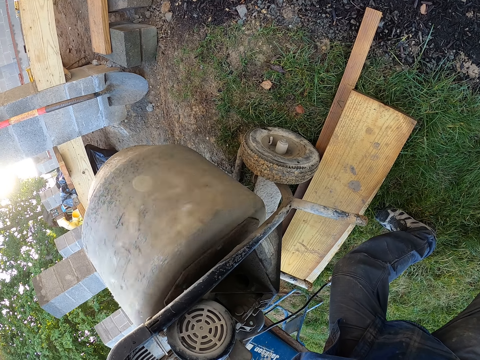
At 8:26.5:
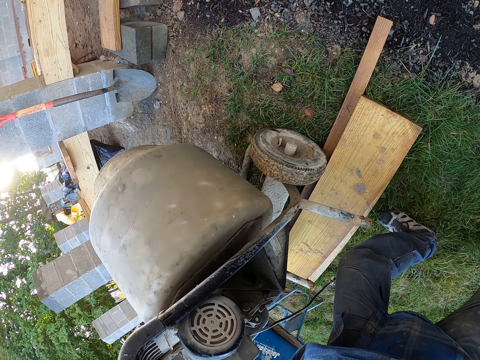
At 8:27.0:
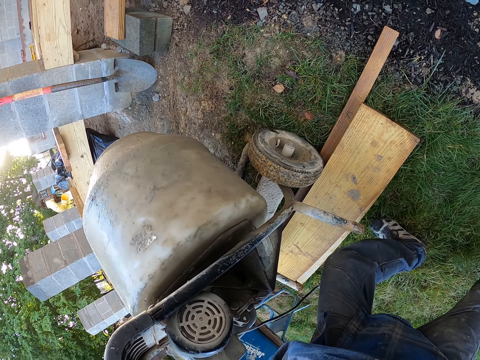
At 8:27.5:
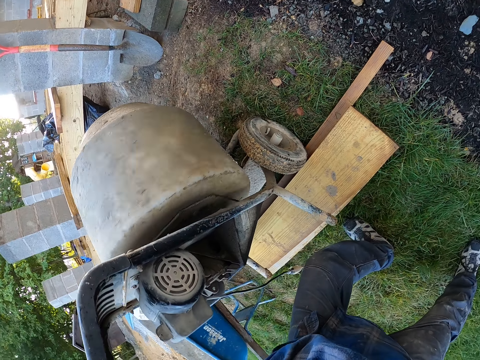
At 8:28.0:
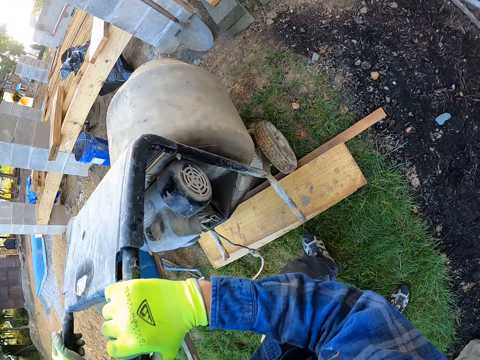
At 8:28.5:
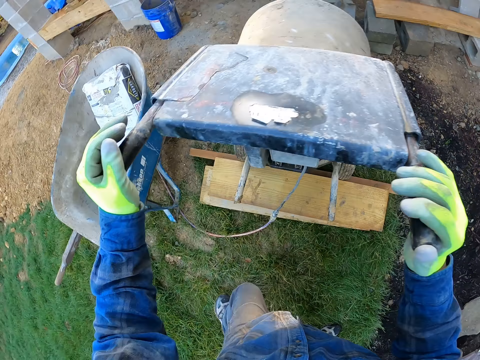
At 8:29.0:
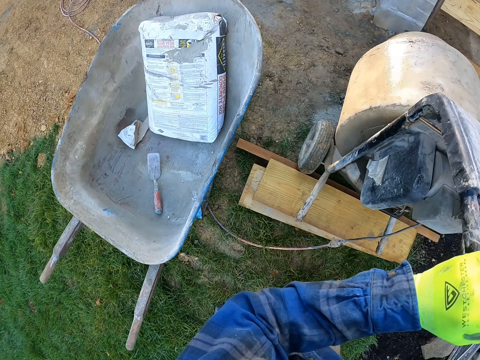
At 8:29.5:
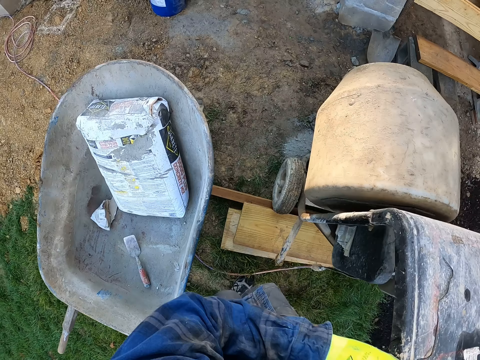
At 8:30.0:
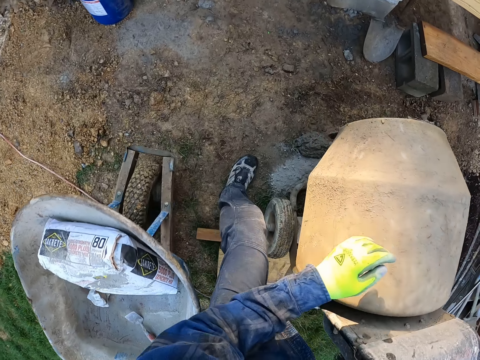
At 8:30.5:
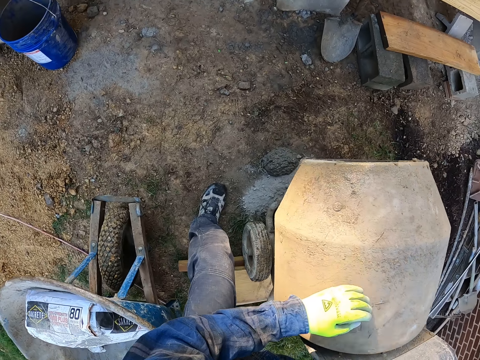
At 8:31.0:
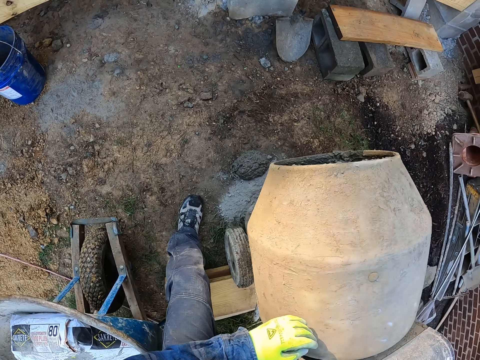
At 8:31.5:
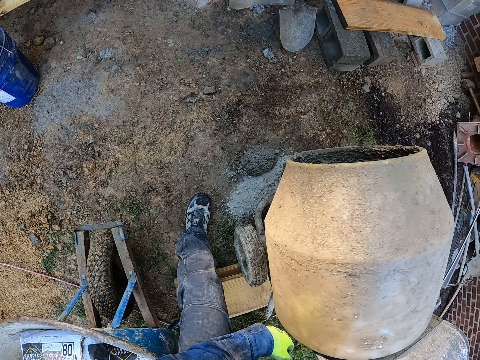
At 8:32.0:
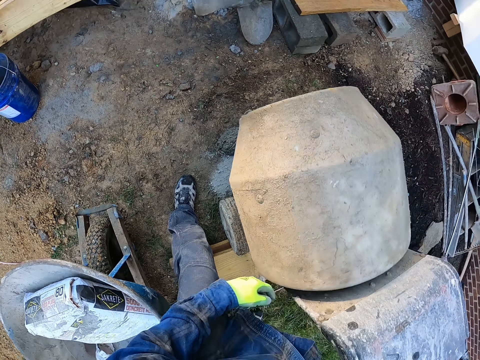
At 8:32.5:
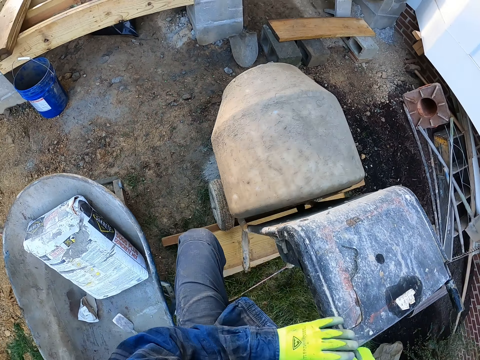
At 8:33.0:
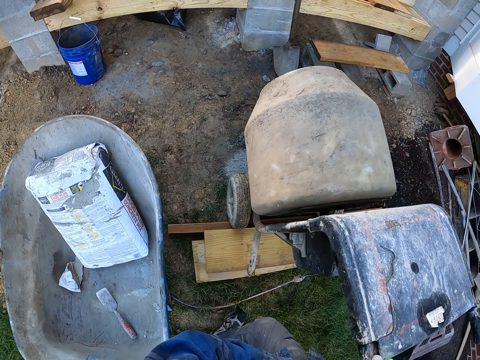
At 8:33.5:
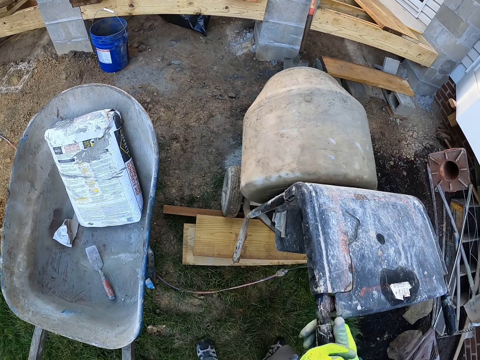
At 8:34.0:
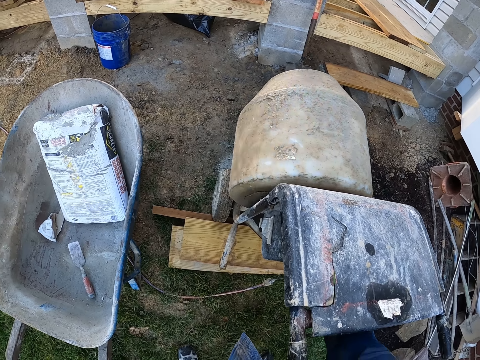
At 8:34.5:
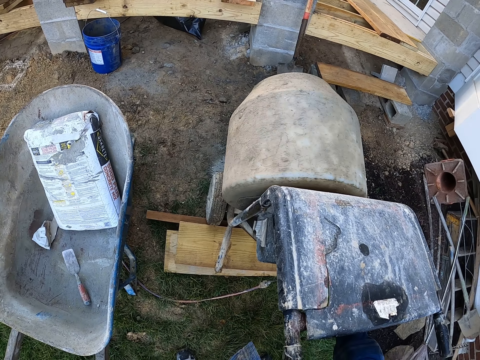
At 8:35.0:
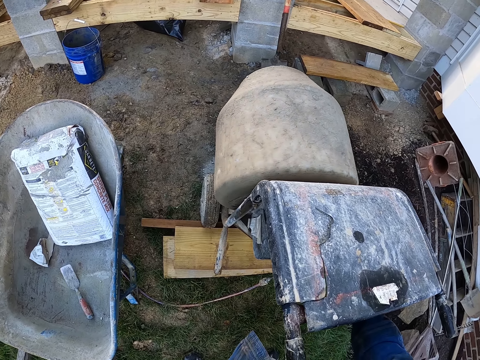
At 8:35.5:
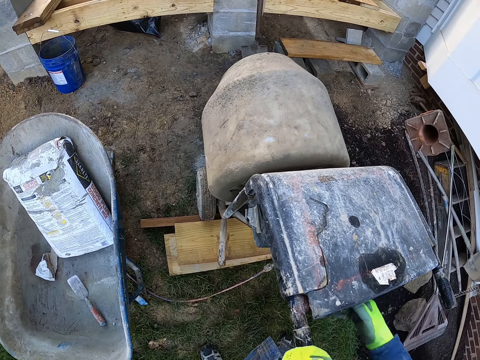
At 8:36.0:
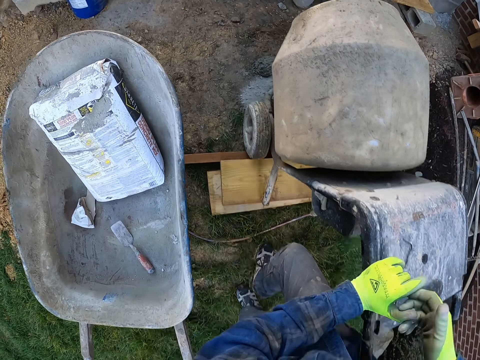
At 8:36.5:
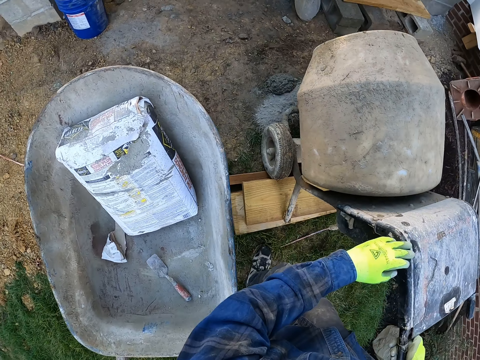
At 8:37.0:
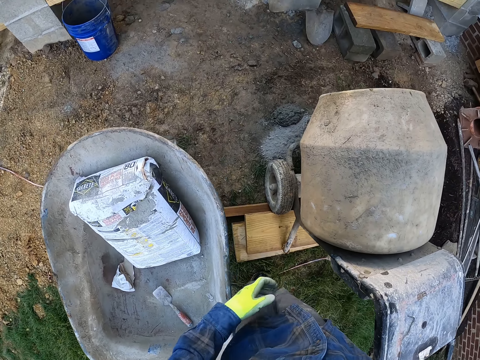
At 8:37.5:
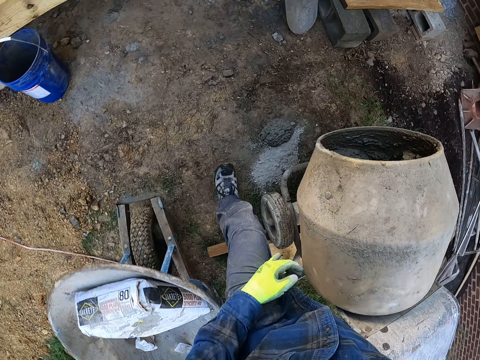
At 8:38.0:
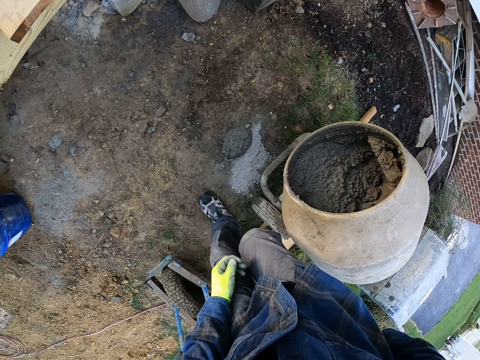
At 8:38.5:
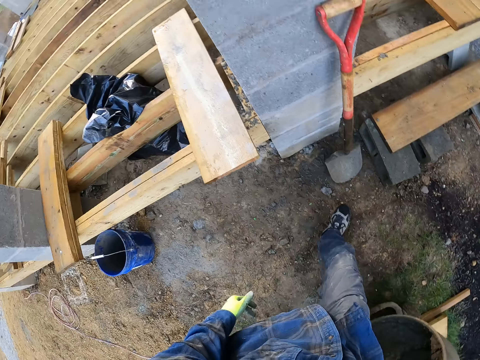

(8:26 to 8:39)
The camera wearer checks on the front of the mortar mixture. They turn off the mortar mixture. They walk to the front of the mortar mixture.

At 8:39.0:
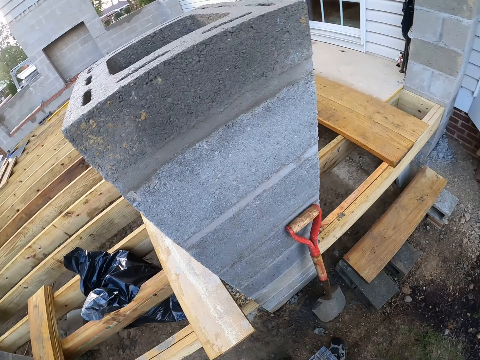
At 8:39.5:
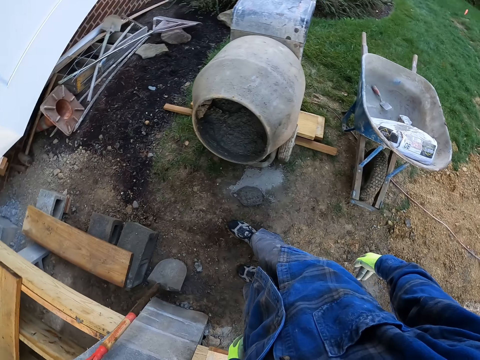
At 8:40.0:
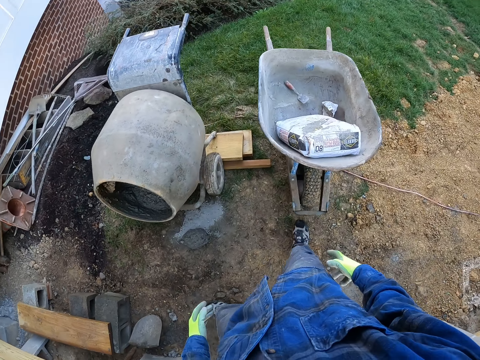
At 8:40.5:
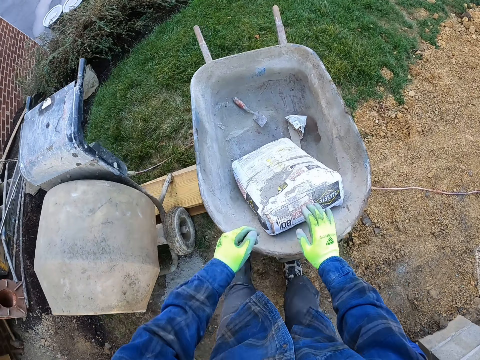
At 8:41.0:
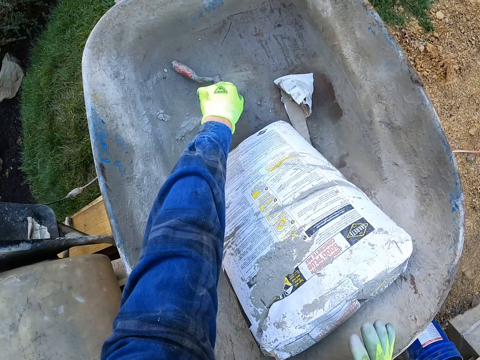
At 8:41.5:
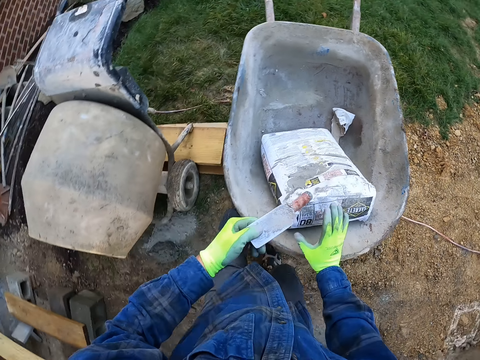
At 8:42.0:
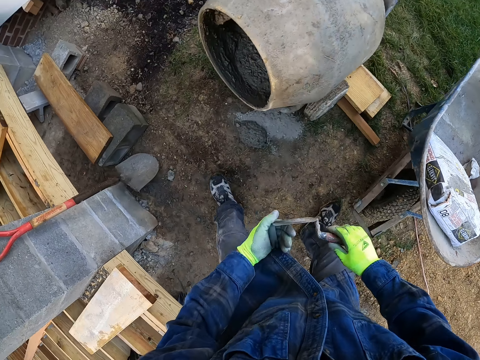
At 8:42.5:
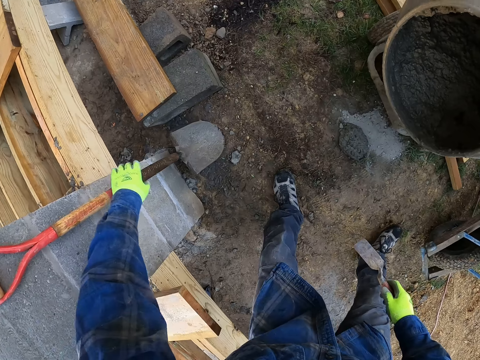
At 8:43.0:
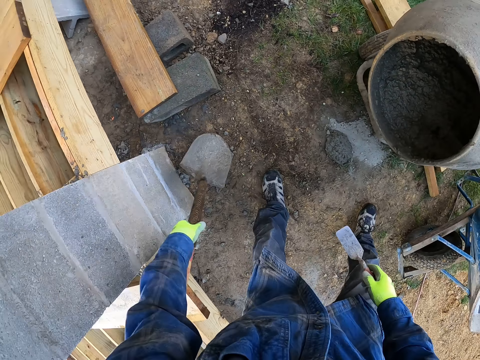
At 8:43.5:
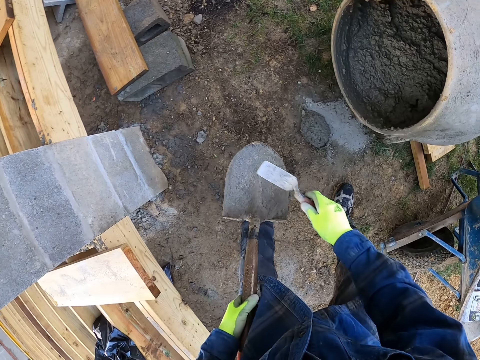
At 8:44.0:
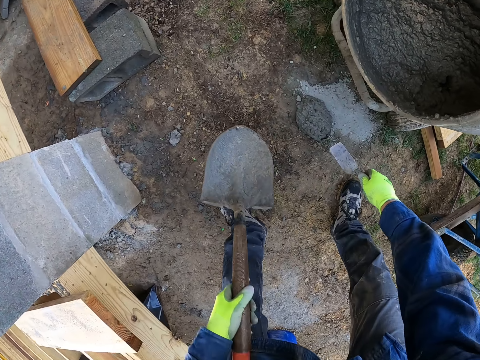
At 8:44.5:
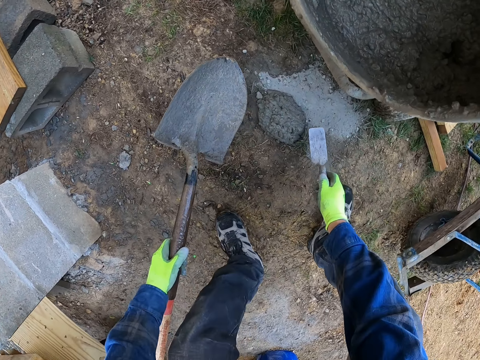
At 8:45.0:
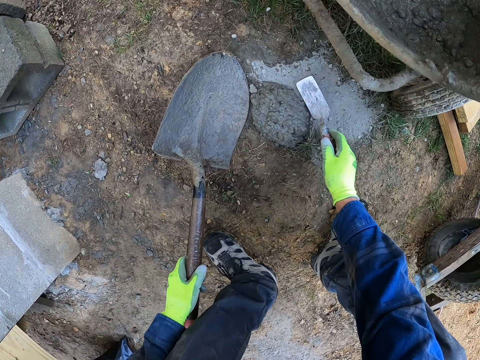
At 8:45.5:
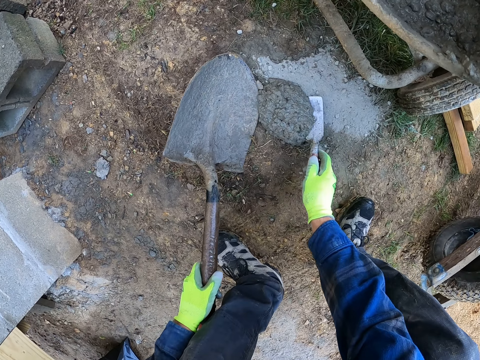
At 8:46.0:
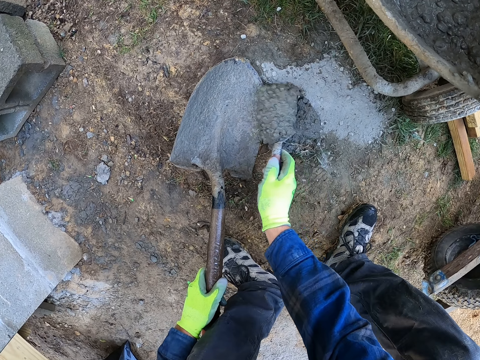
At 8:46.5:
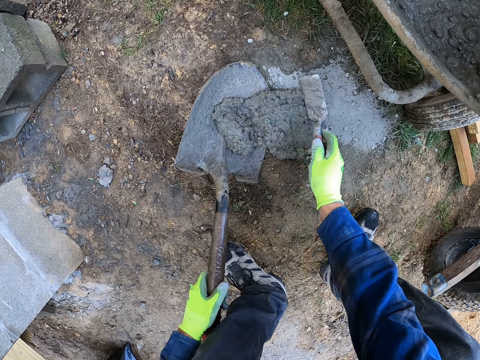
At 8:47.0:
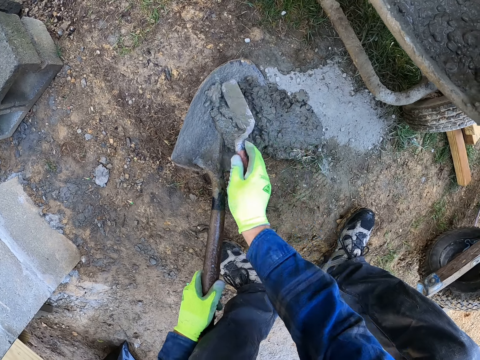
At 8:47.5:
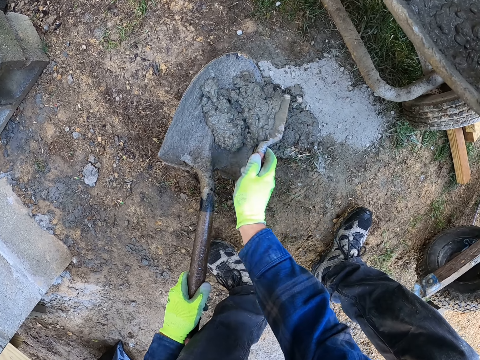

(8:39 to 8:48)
The camera wearer picks up a trowel from the wheelbarrow. He handles the trowel with the right hand. He passes the trowel from his left hand to his right hand. He picks up a shovel by a wall with his left hand. He scrubs the shovel surface with the trowel. He squats. He scoops mortar on the ground with the trowel on to the shovel.

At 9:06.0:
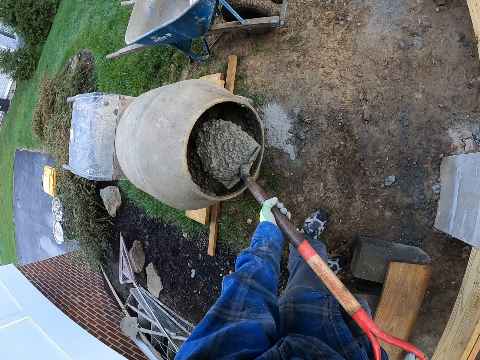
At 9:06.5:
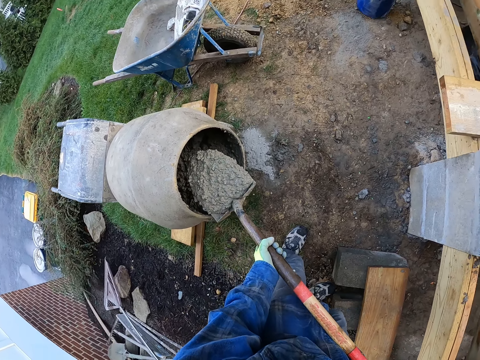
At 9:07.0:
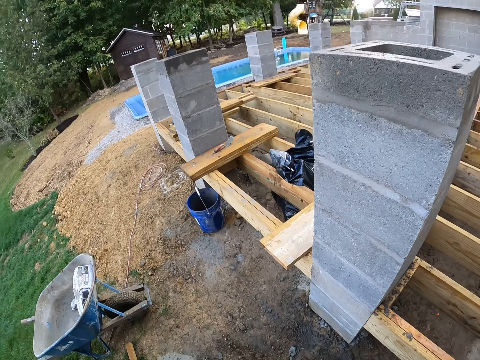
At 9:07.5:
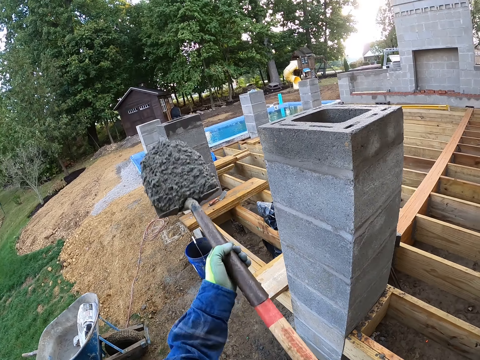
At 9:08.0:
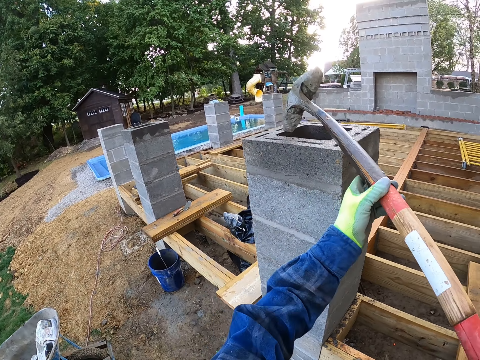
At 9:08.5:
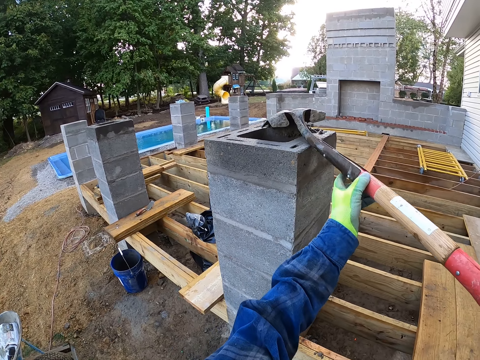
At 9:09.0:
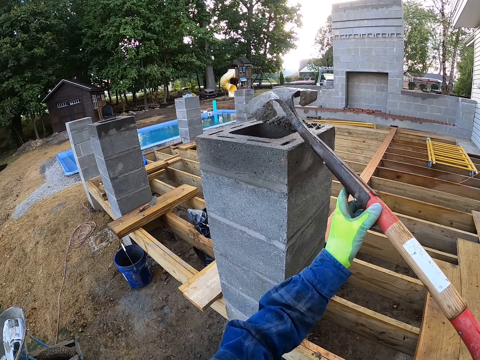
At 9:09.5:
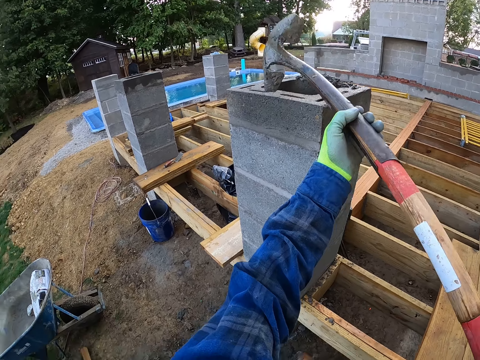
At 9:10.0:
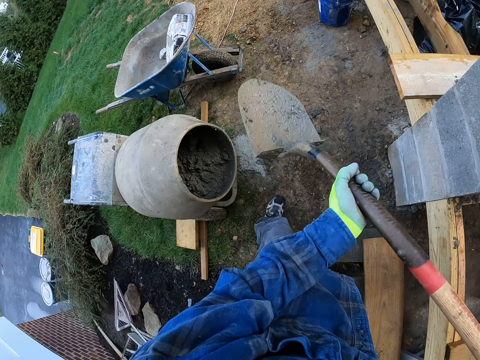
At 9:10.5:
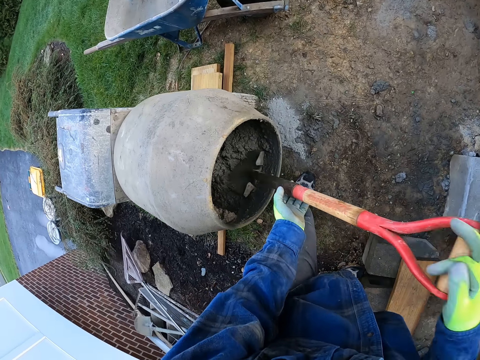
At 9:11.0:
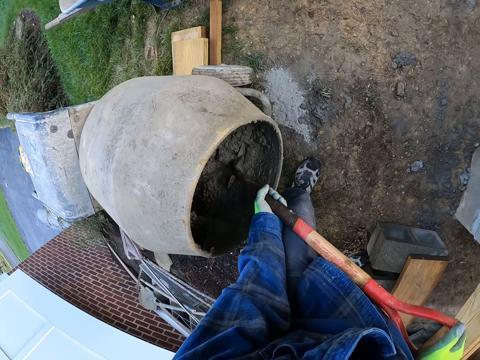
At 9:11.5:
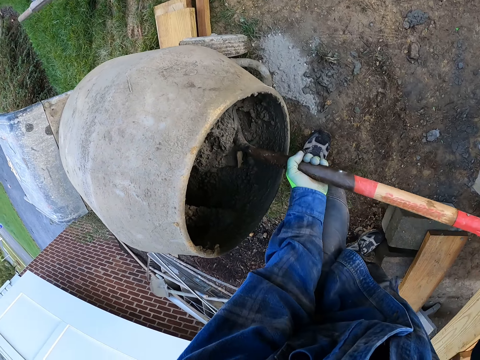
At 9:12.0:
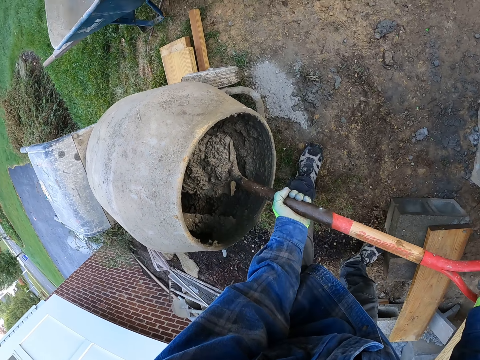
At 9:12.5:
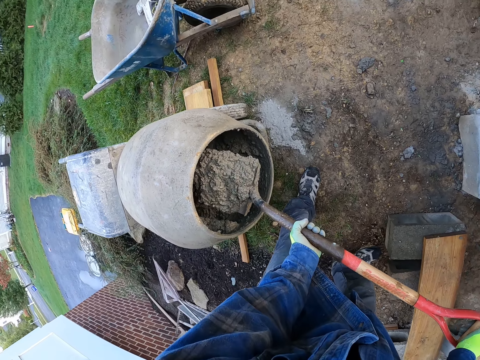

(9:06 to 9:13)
The camera wearer pours mortar in the pillar of concrete bricks. They collect mortar with the shovel from the mortar mixture.
